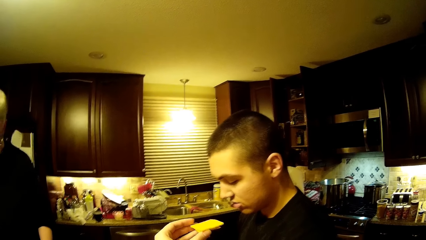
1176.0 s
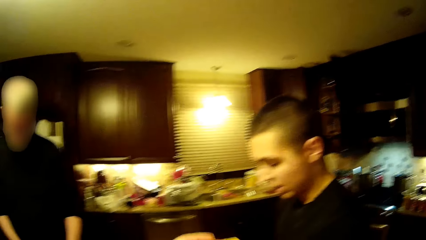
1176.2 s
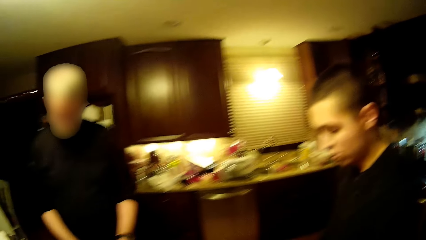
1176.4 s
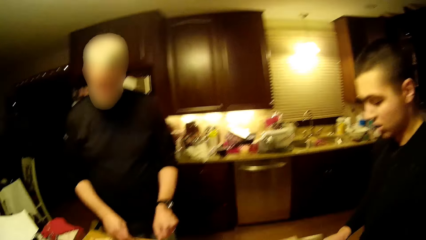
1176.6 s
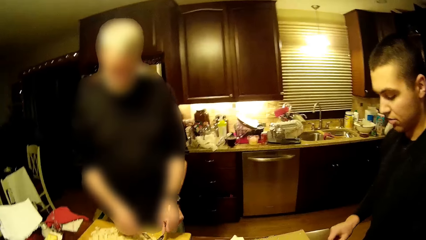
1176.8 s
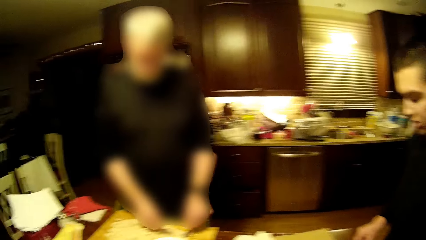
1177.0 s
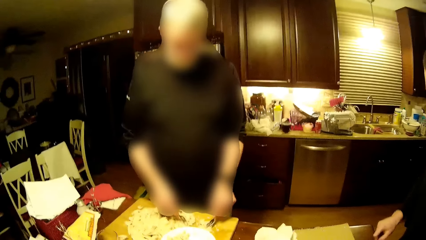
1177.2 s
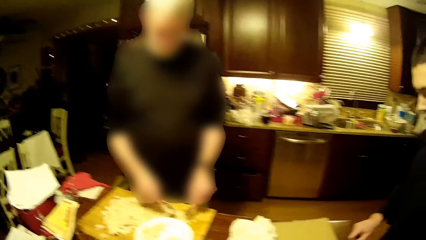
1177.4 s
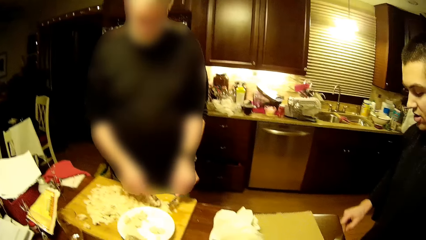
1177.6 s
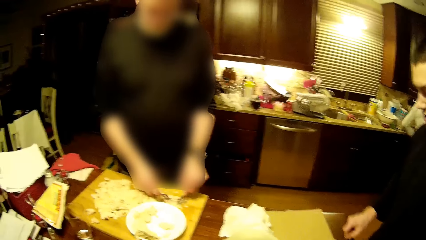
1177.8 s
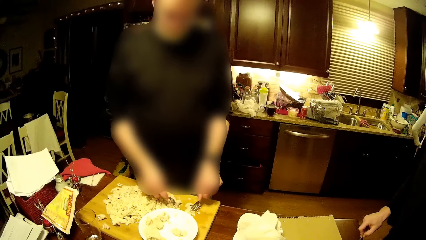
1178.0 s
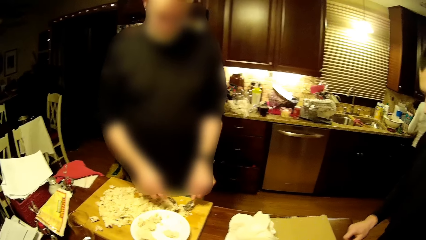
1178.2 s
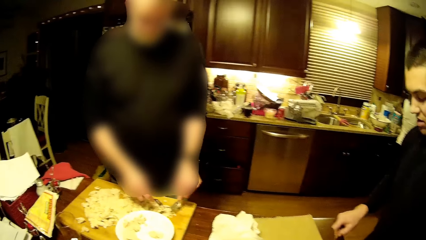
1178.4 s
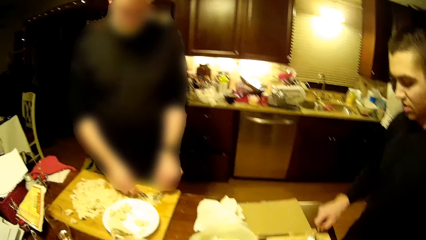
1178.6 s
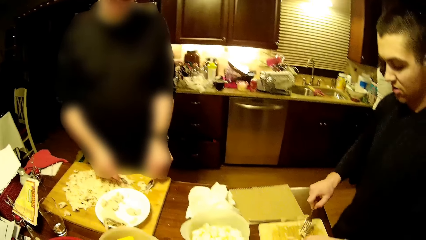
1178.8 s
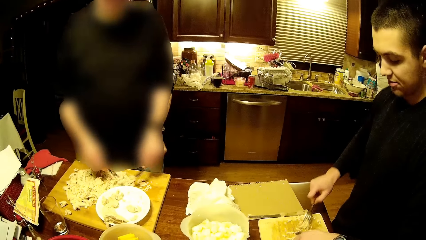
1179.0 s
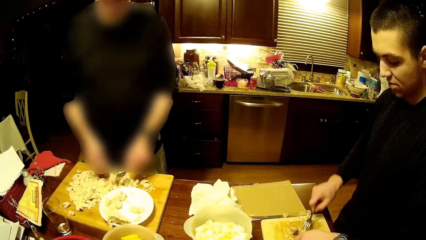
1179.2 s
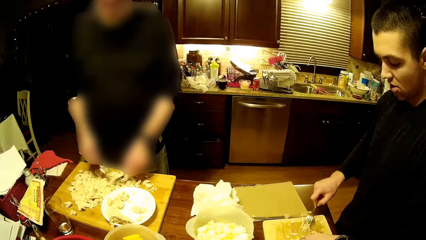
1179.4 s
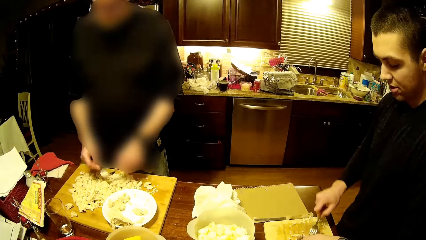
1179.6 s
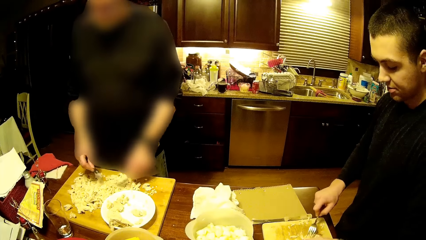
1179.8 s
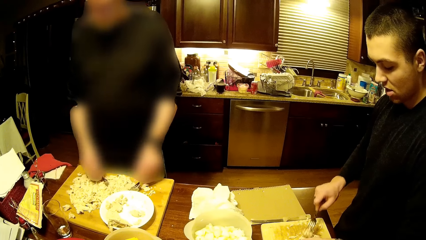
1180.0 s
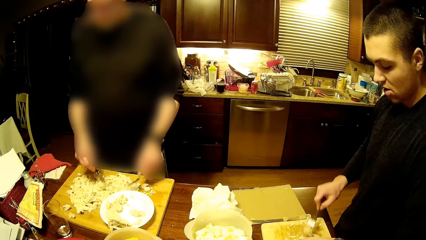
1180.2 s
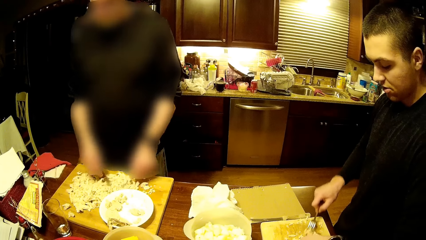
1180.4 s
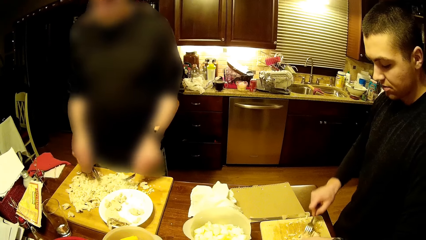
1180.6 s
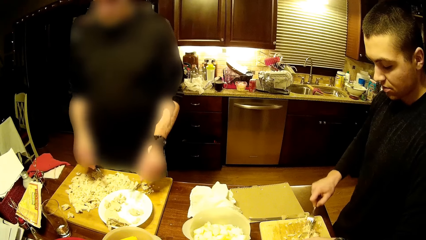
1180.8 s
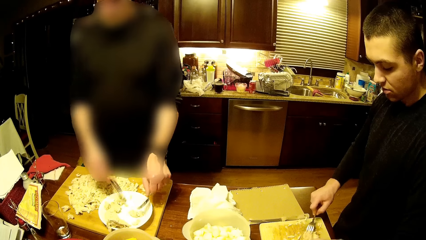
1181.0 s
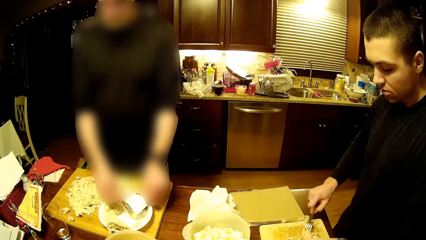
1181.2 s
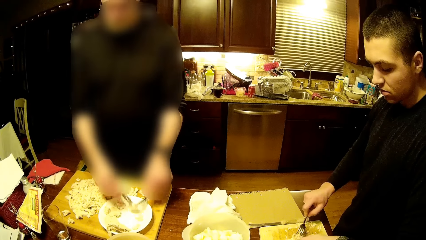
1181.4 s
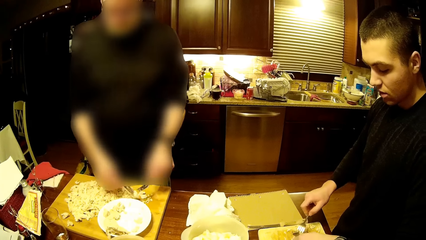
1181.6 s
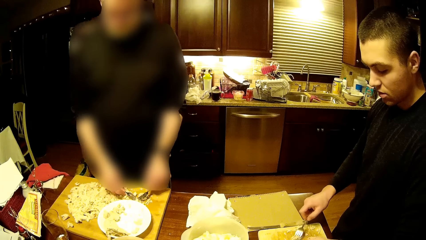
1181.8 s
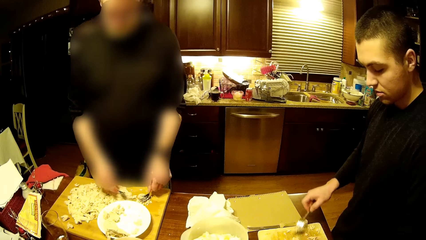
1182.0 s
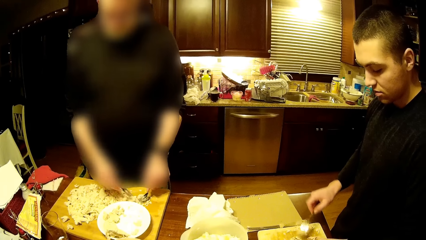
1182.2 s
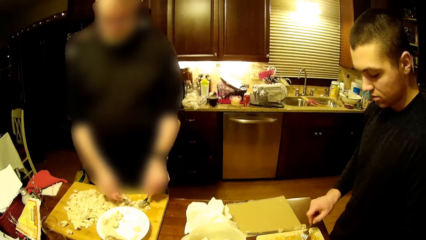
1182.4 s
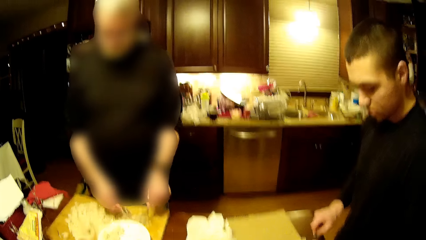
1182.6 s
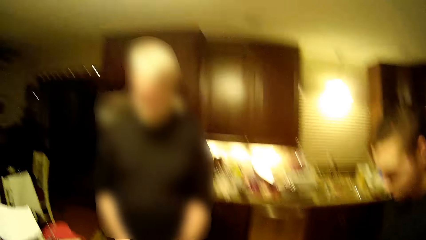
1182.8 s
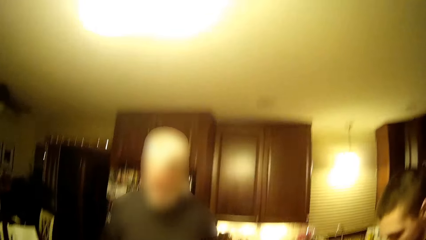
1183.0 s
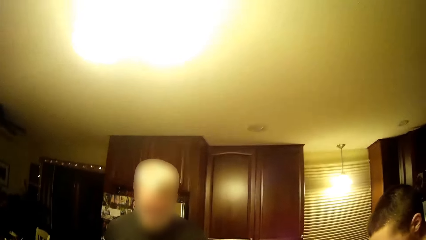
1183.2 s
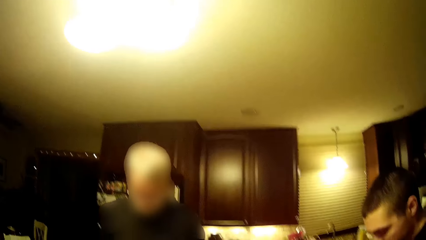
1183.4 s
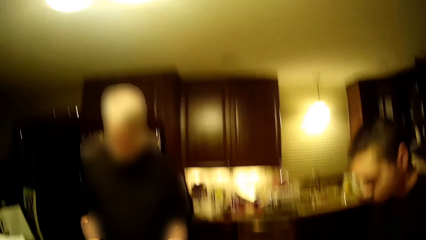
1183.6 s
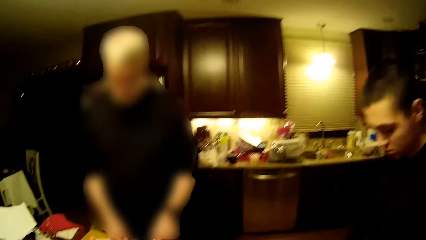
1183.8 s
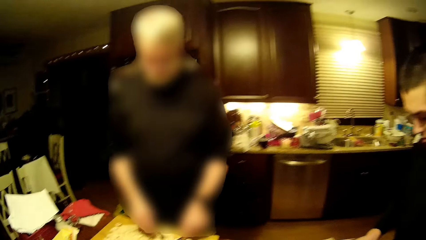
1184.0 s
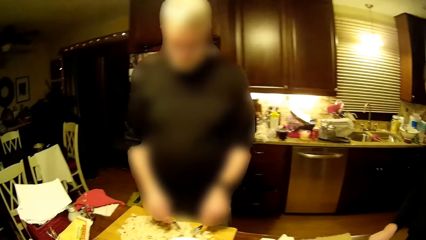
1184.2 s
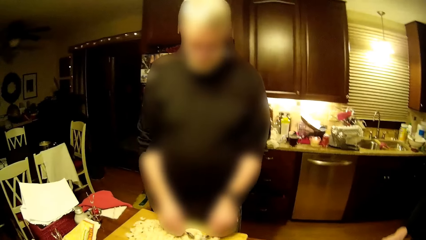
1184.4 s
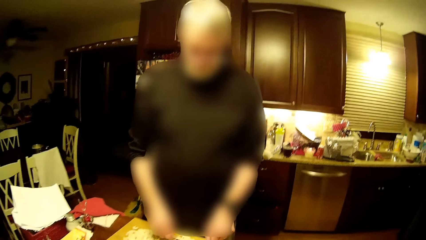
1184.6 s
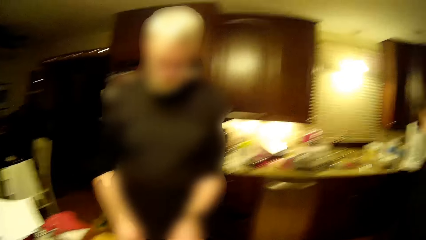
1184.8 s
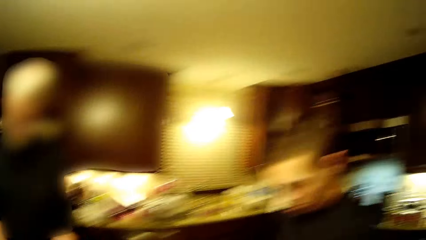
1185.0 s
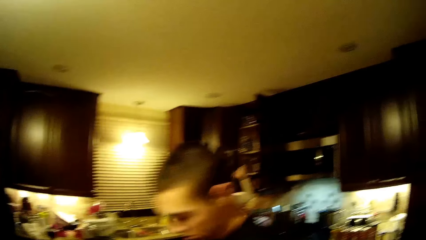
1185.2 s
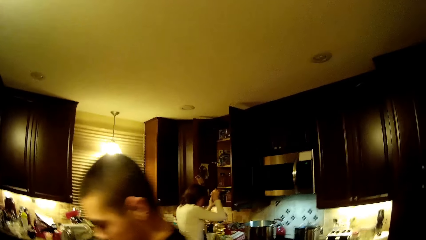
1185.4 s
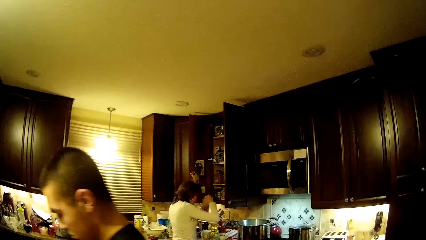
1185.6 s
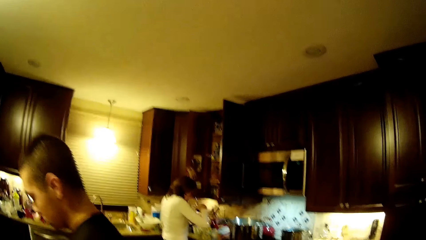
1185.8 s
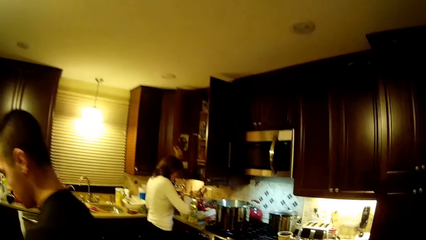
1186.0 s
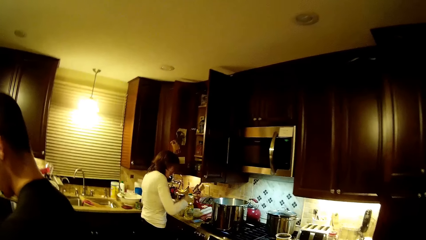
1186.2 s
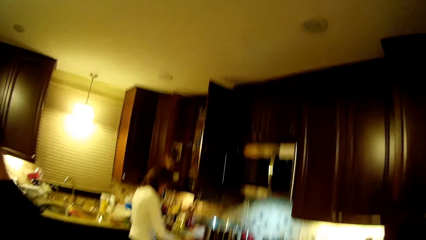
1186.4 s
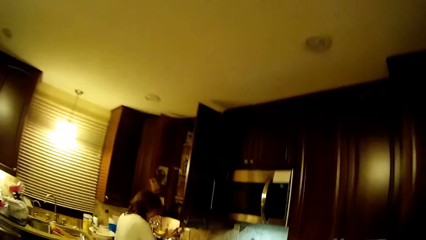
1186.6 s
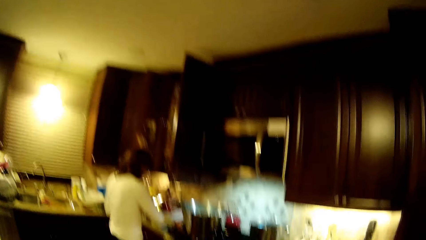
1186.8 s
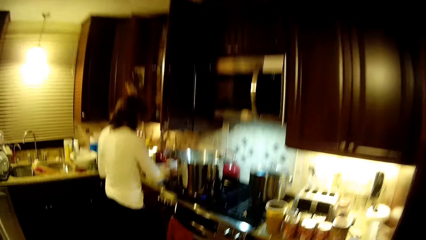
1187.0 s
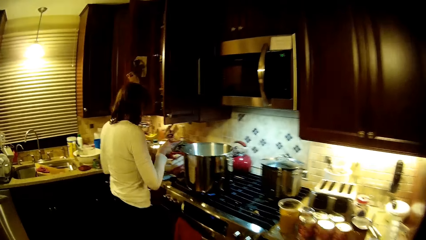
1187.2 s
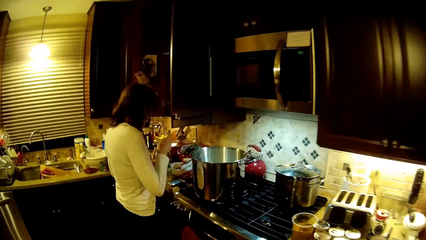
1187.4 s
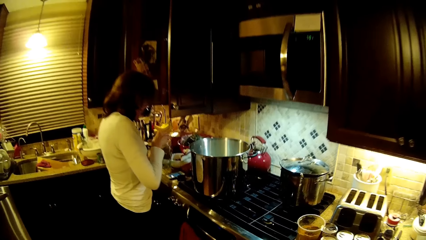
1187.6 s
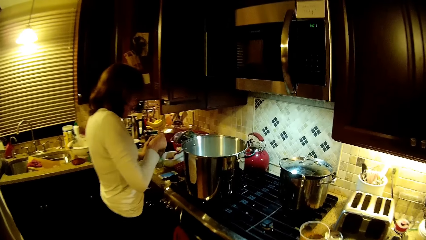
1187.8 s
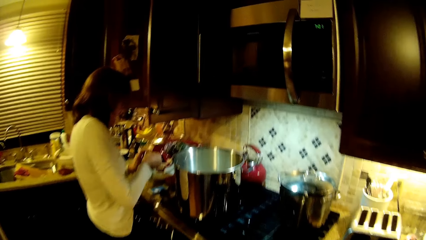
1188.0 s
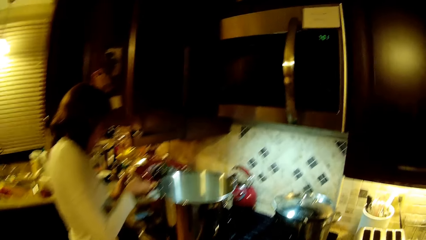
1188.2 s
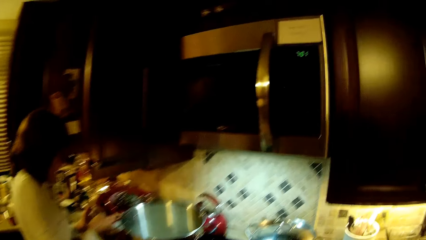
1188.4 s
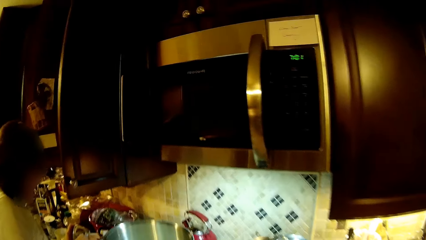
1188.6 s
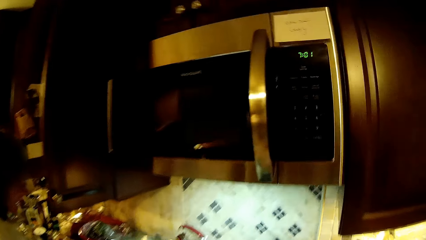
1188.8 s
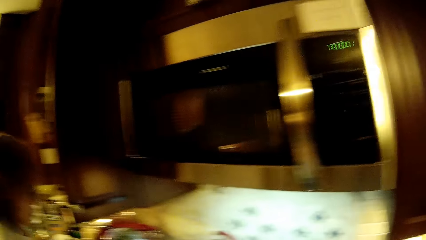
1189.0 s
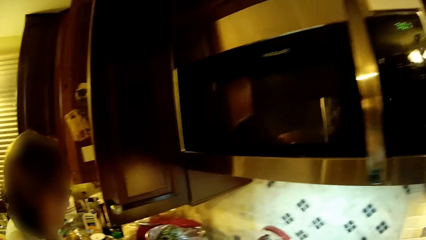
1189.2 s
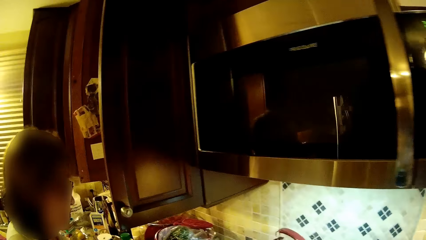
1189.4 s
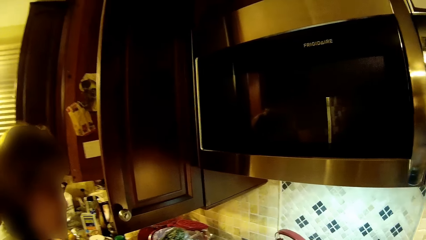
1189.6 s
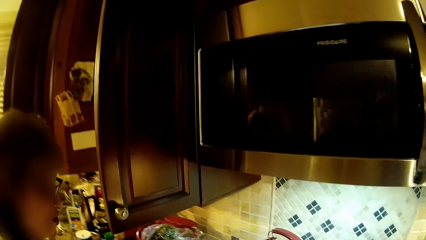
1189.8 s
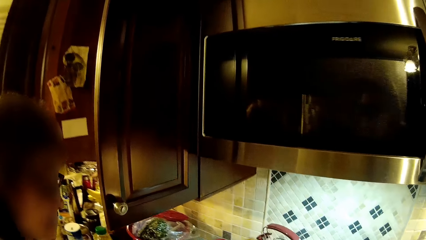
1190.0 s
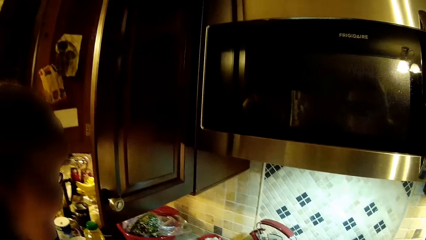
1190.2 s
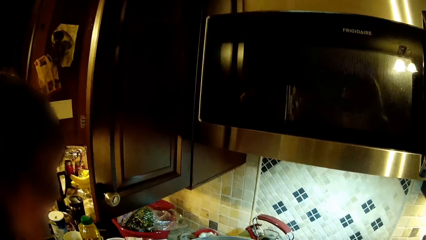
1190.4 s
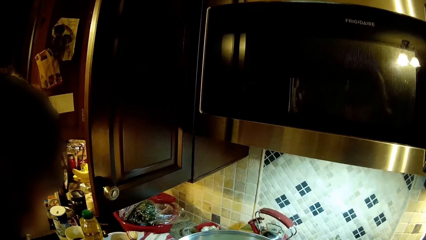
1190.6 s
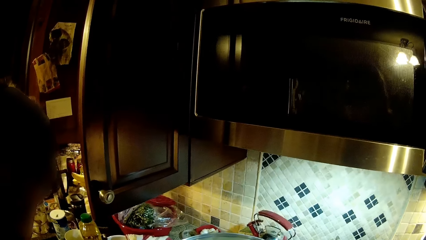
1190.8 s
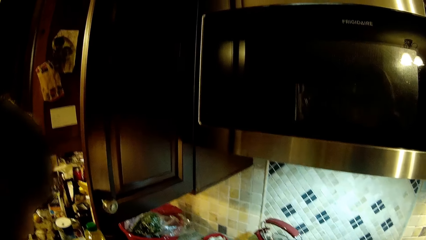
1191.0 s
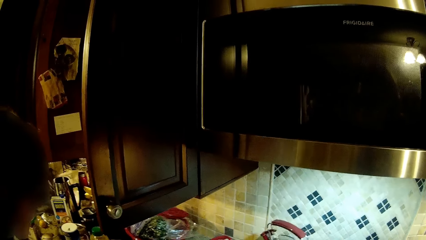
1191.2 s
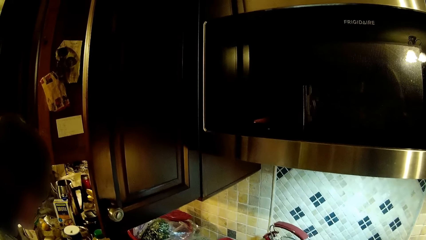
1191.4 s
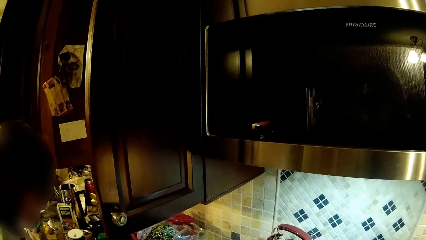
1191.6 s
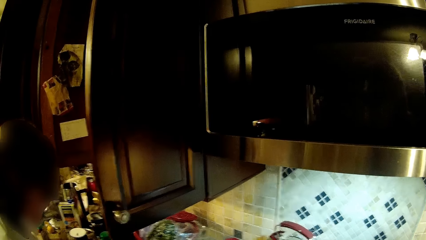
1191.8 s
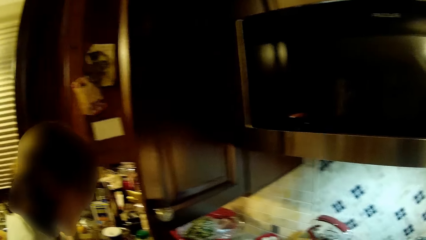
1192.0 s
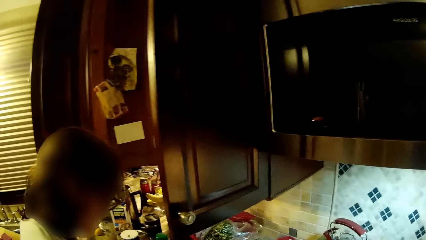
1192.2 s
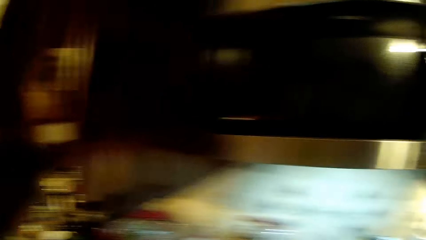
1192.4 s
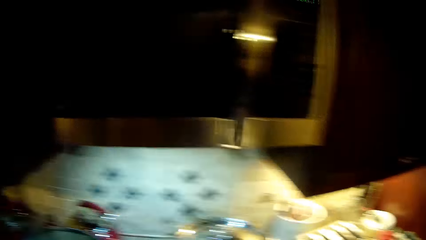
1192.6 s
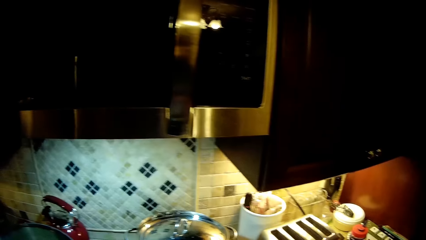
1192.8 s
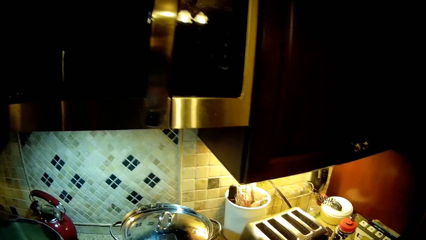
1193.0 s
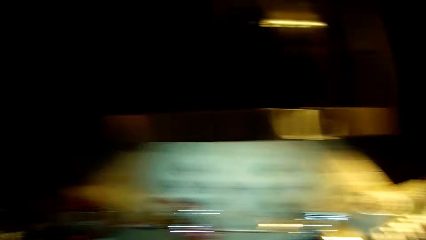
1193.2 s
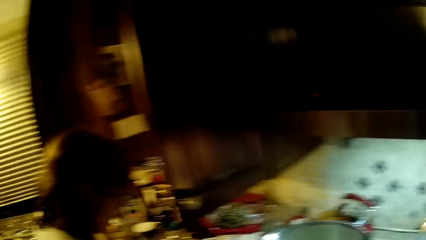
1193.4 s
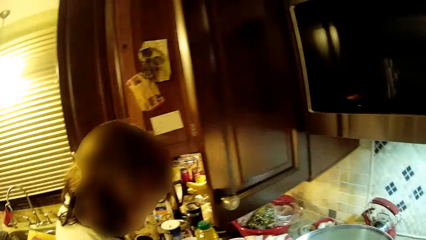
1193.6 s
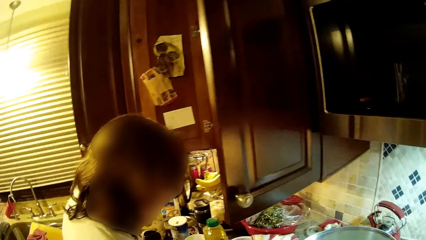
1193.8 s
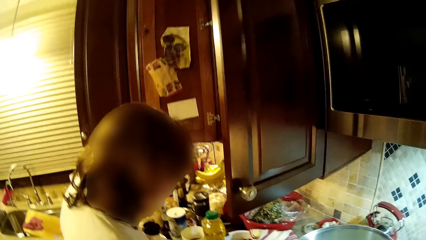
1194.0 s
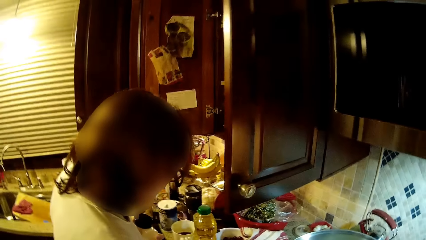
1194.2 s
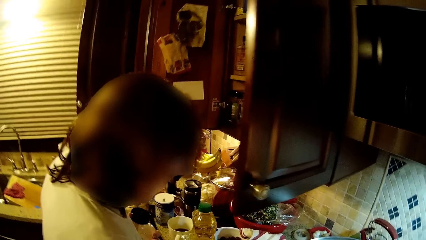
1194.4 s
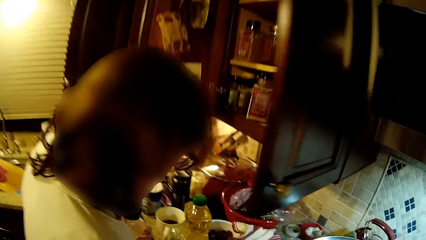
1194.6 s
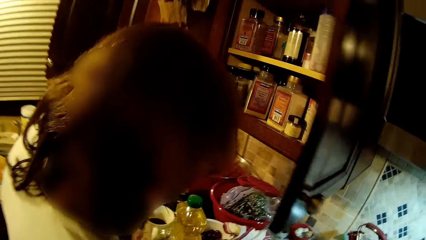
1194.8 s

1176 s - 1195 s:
The camera wearer gives a man the food and puts a hand down. A person cuts something. The man separates the food using two spoon forks. Another person cuts something. The camera wearer walks around. A woman picks a container from the cabinet, opens the container, and scoops spice from the container. The camera wearer looks around.
